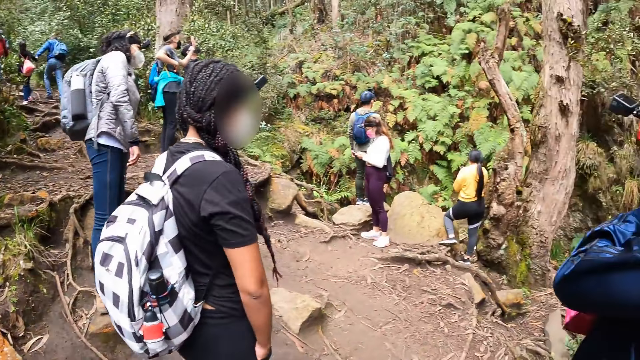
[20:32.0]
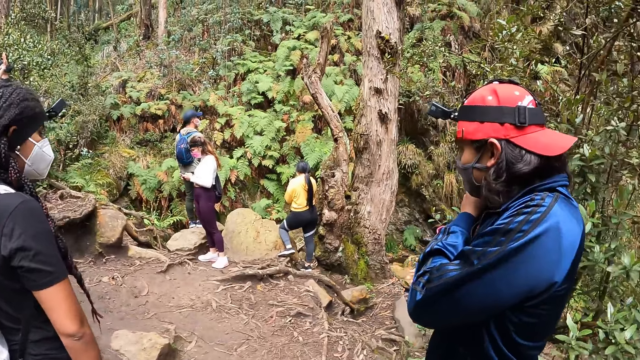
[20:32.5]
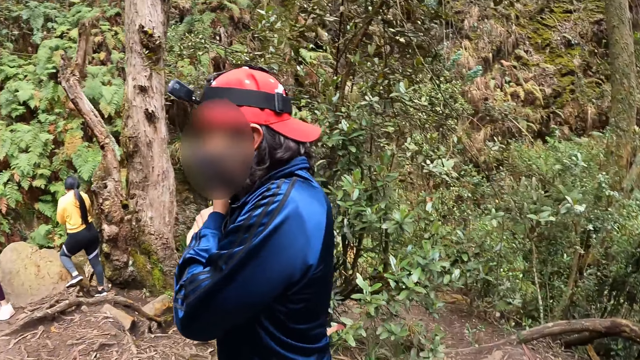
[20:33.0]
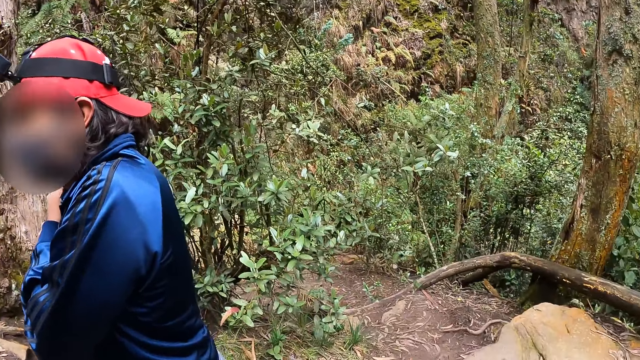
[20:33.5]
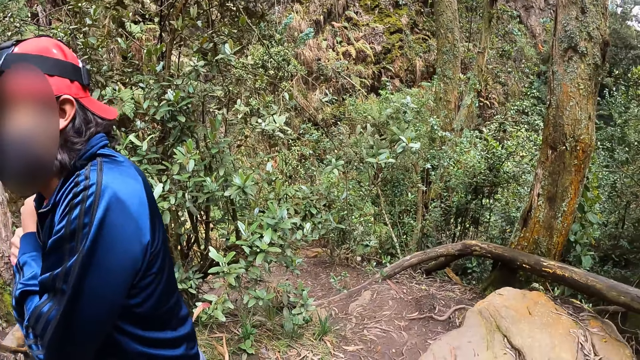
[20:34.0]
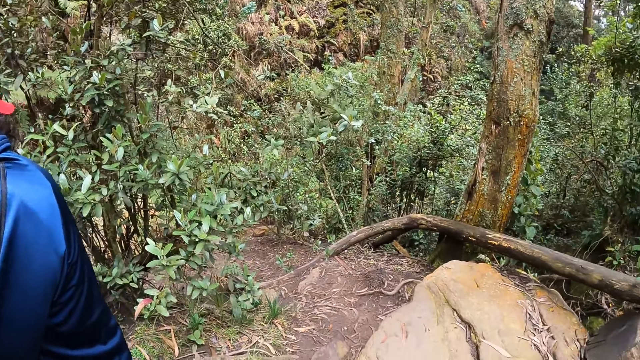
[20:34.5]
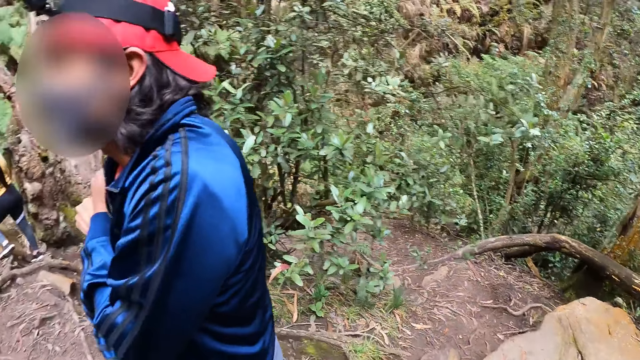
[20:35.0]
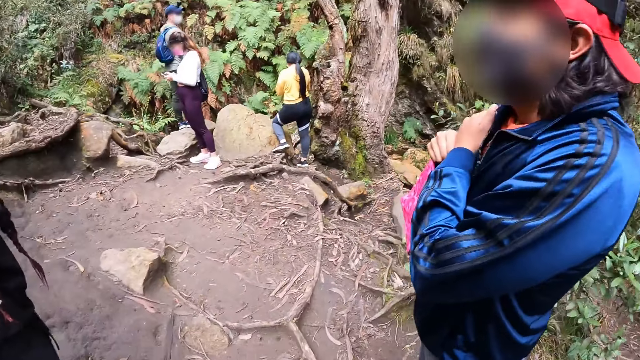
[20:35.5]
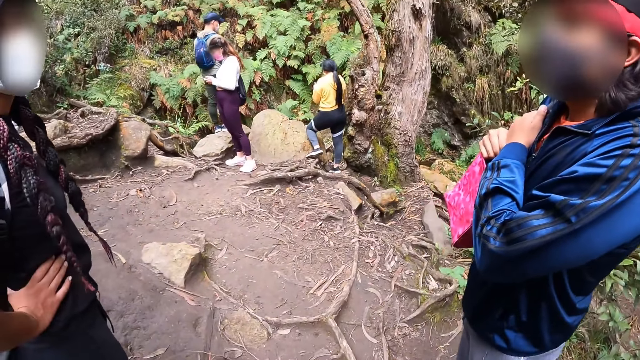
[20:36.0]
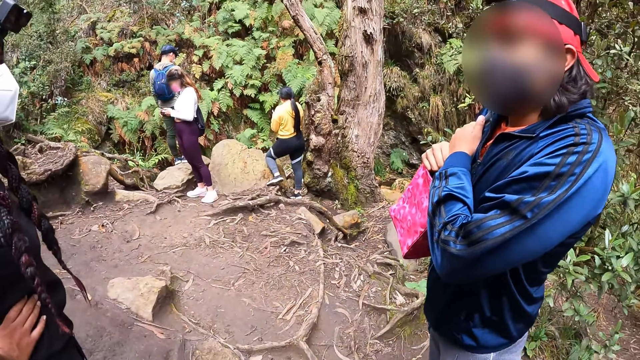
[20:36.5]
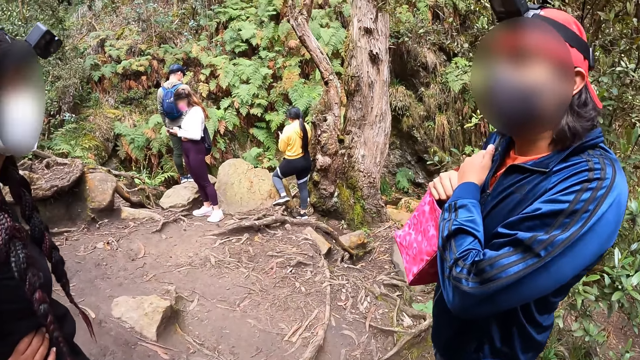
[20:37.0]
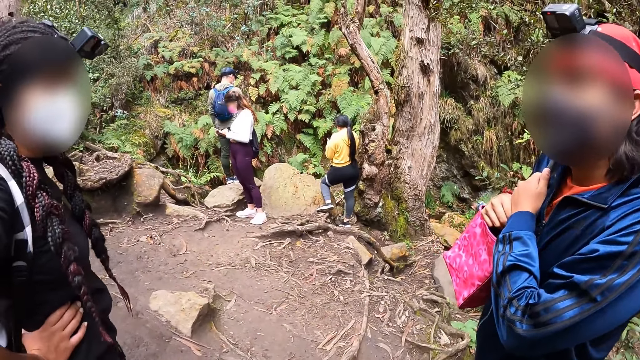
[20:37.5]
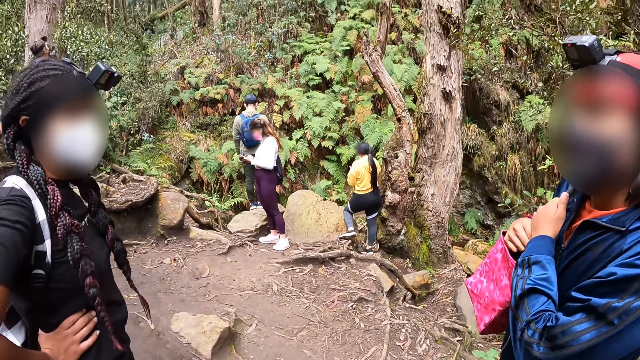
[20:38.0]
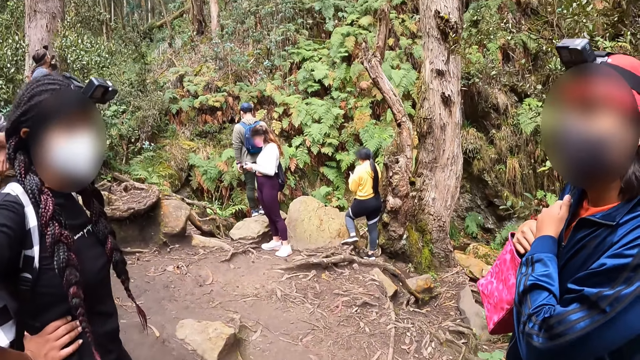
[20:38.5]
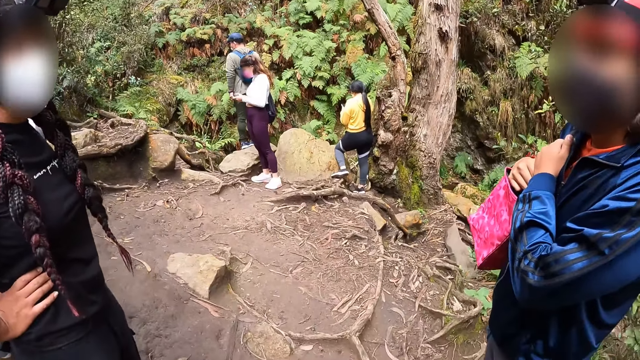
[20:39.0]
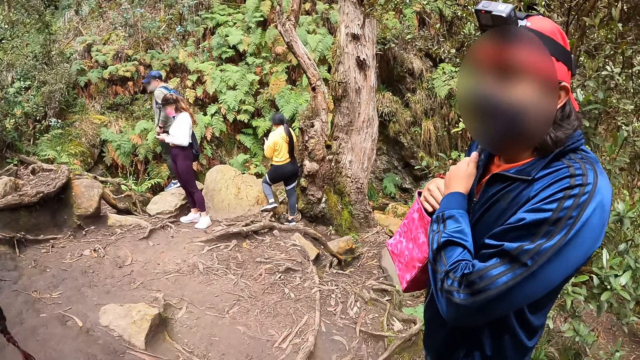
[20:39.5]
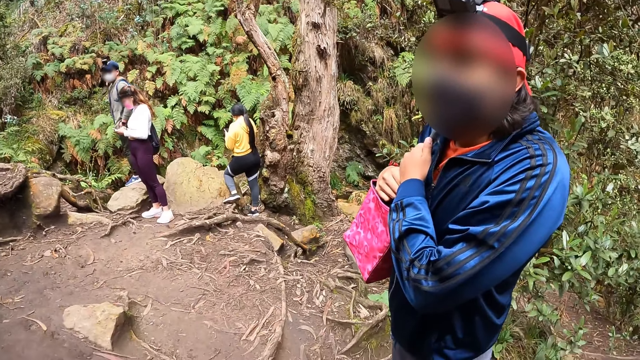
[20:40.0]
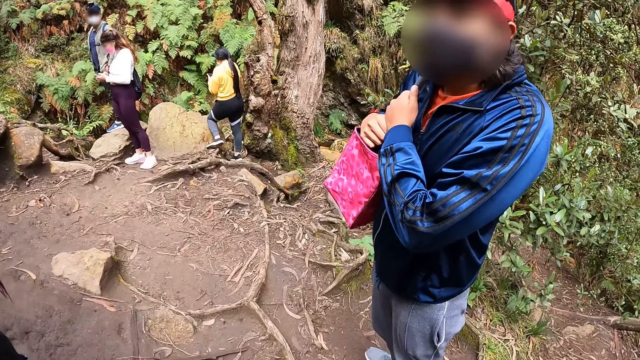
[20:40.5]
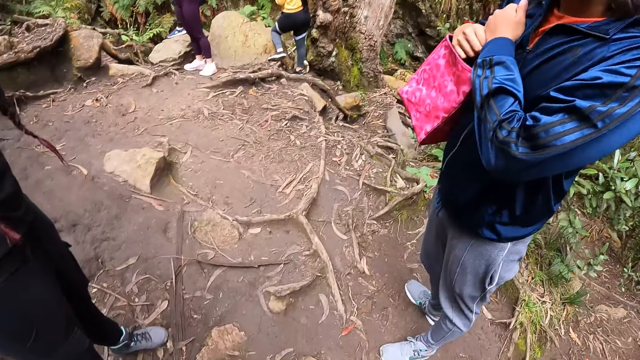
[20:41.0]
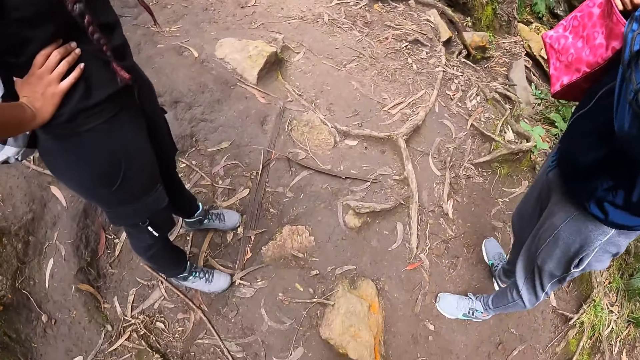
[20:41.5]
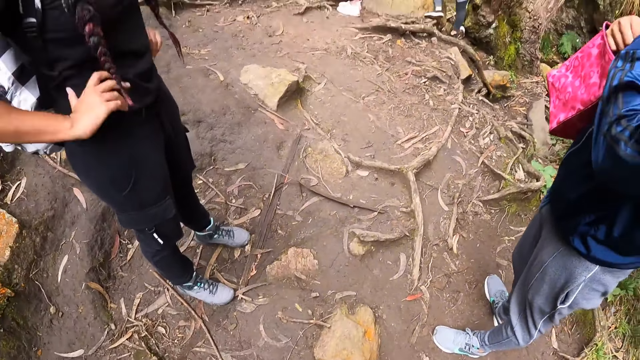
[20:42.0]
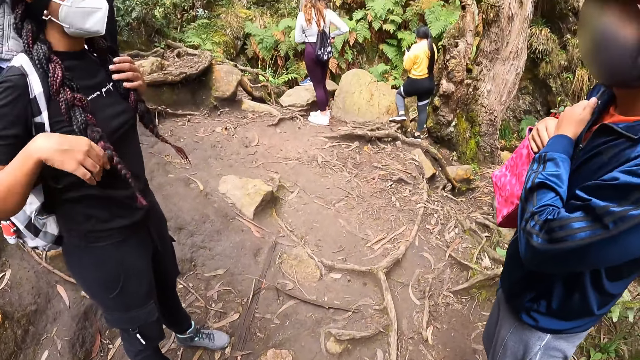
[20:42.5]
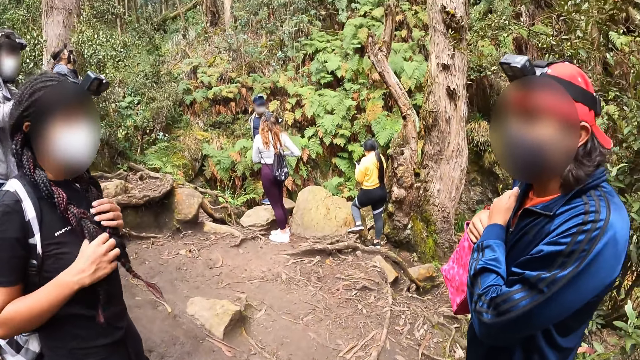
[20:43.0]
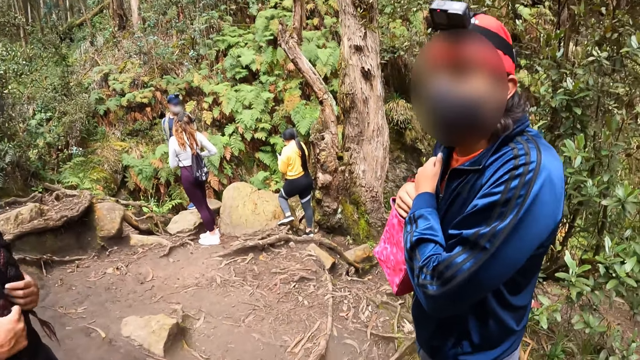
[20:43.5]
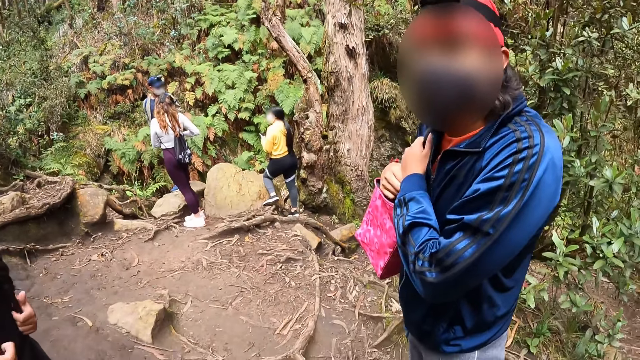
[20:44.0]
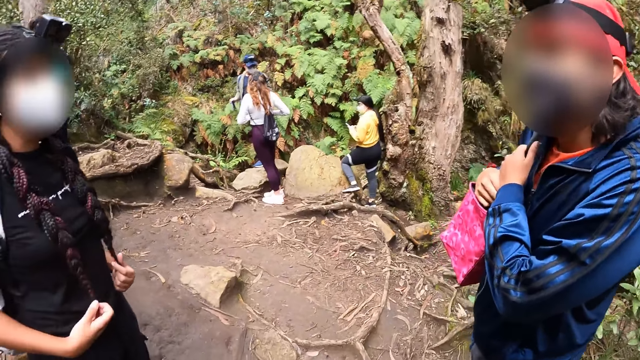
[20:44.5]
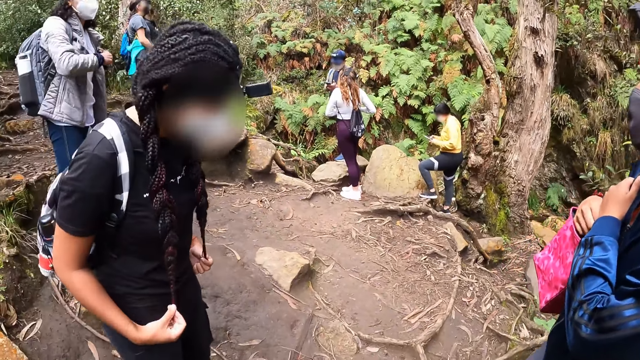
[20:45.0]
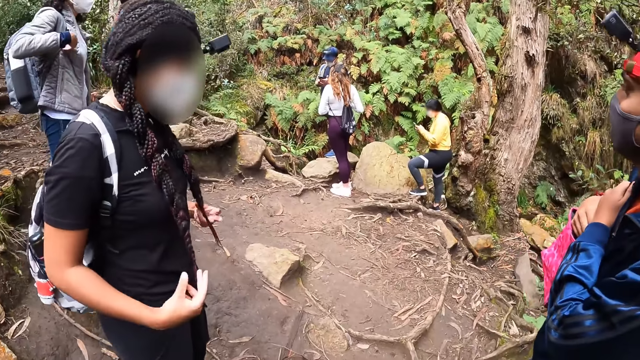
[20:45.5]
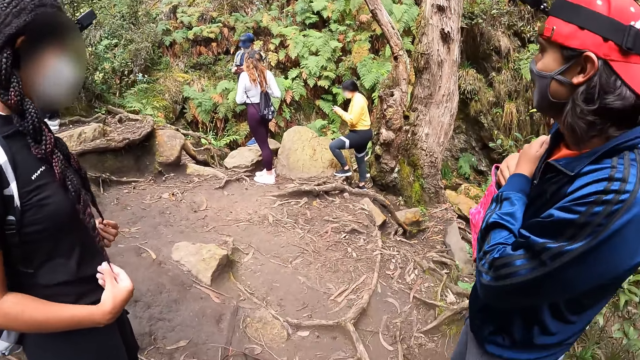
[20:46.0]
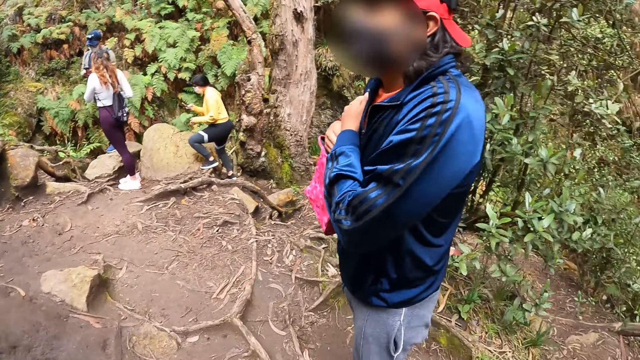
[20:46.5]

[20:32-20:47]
The woman interacts with another woman. The other woman touches her hair with both hands.

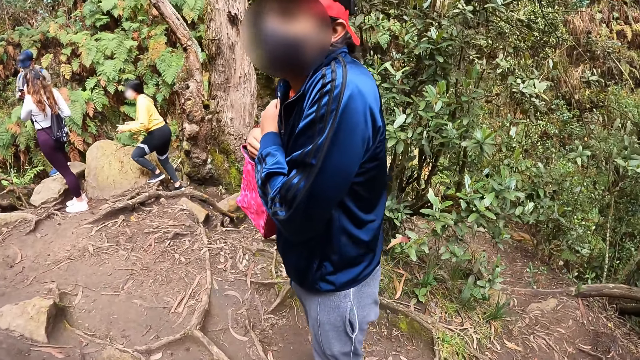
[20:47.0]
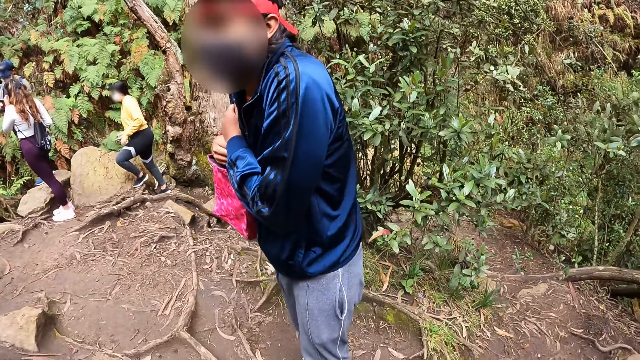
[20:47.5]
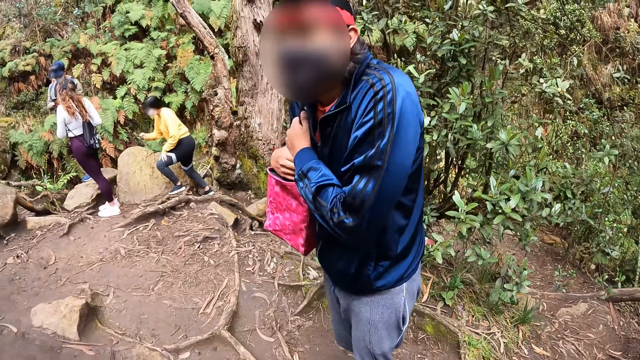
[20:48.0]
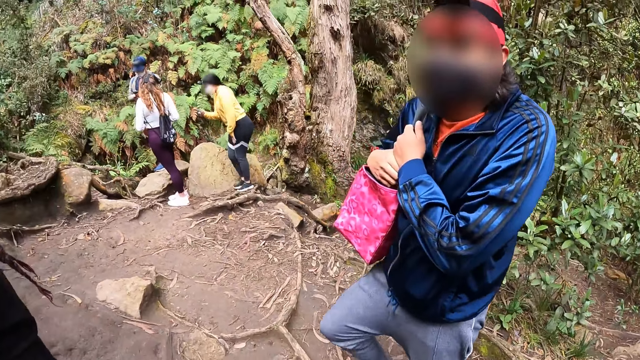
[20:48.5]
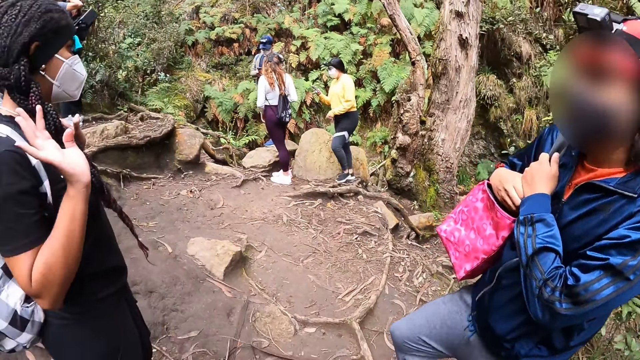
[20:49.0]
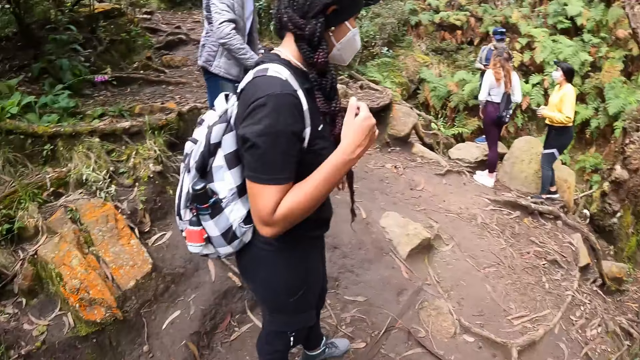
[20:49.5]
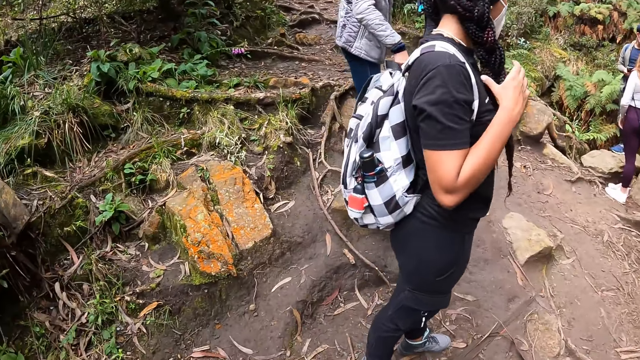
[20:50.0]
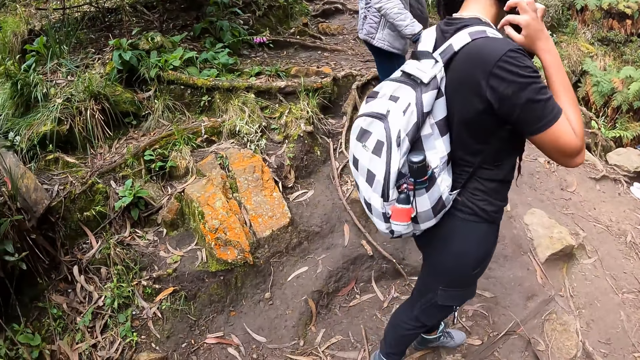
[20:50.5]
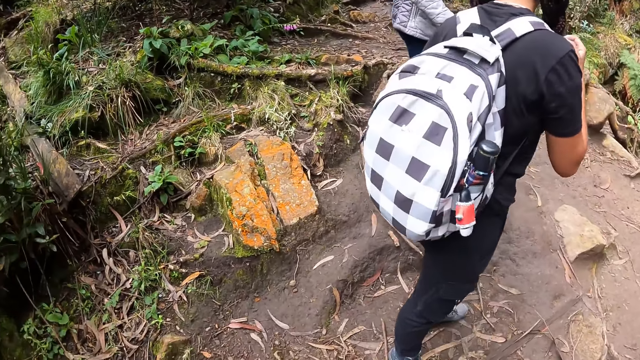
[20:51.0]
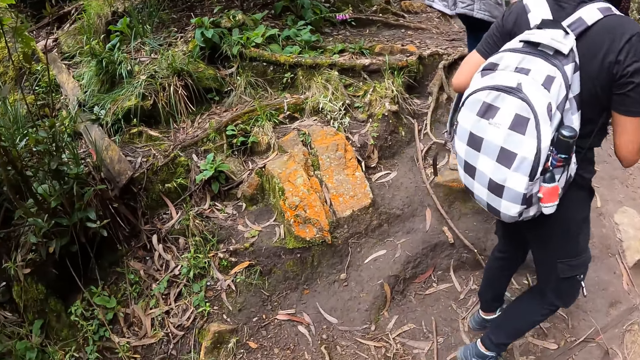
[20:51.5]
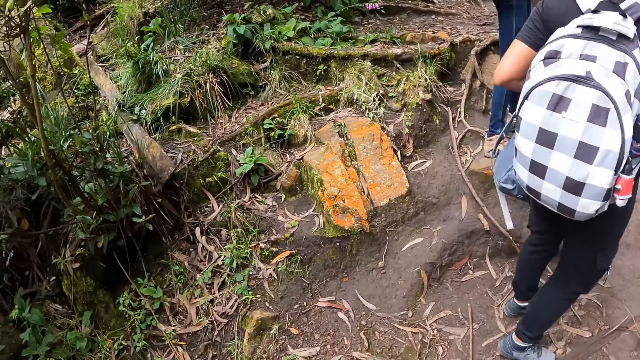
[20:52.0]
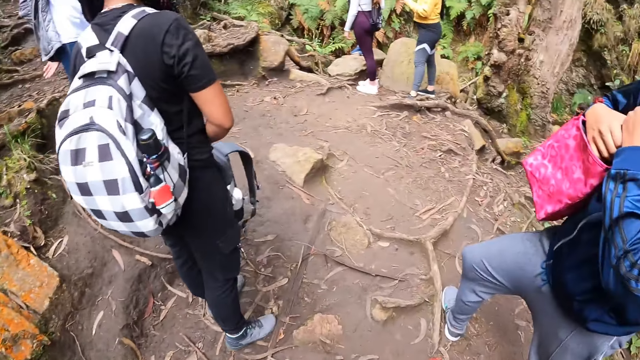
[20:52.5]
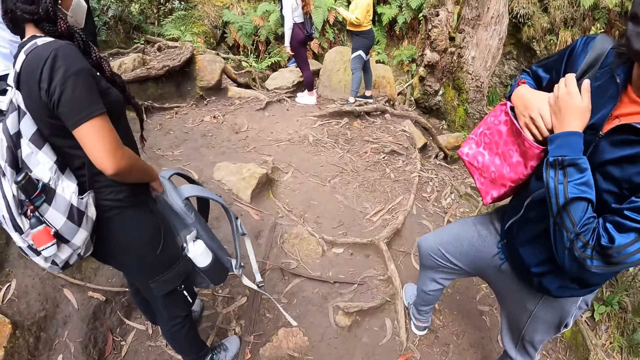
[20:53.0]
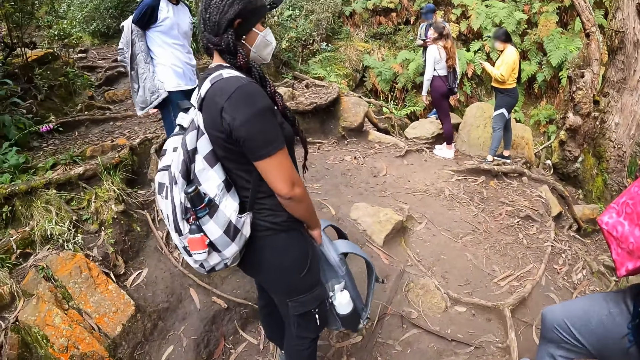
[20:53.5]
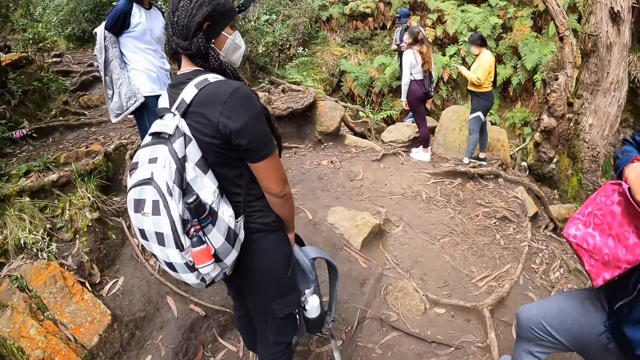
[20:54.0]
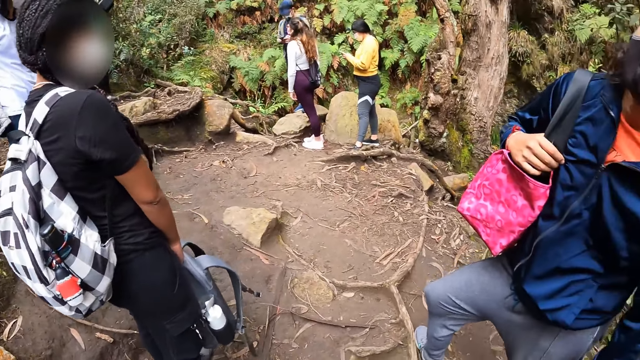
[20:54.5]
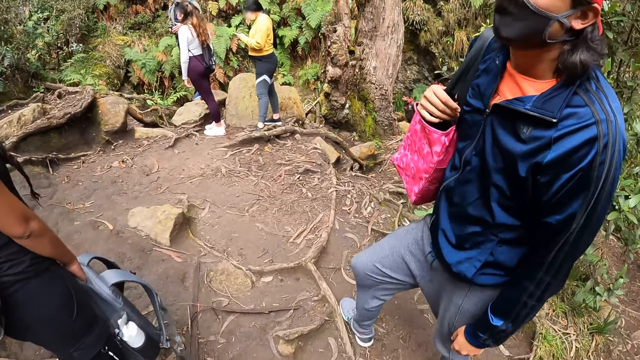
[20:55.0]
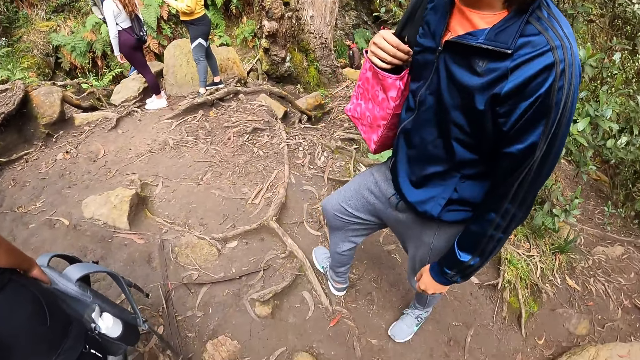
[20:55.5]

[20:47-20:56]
The woman scratches her neck with her right hand.
